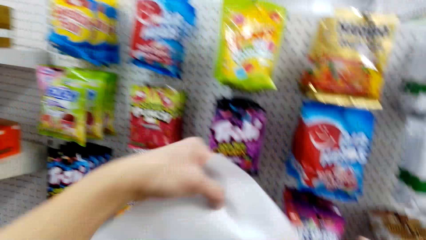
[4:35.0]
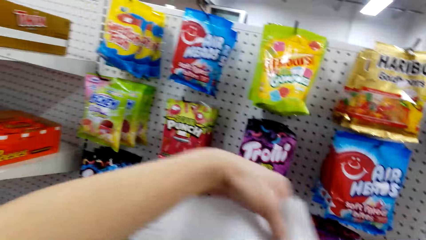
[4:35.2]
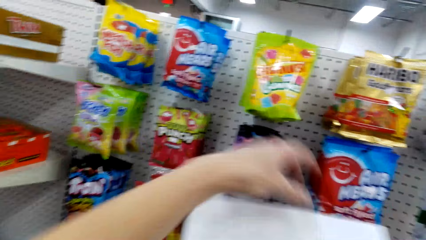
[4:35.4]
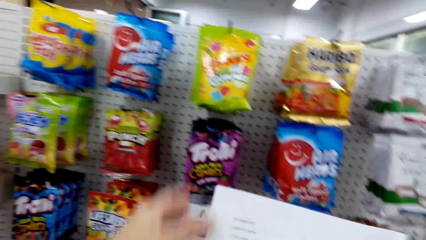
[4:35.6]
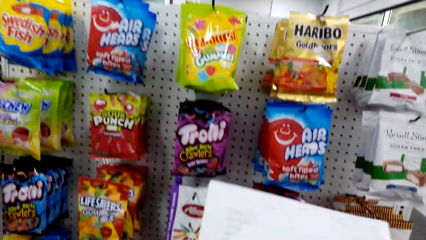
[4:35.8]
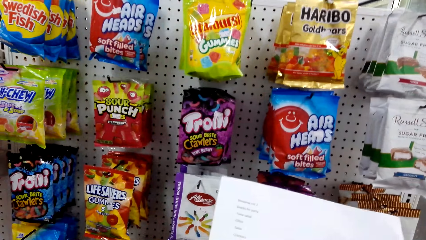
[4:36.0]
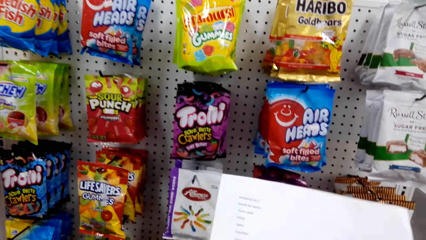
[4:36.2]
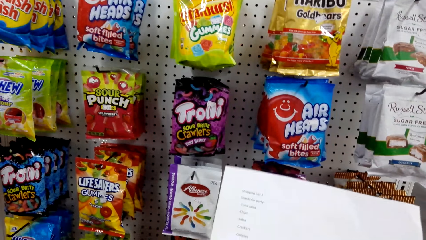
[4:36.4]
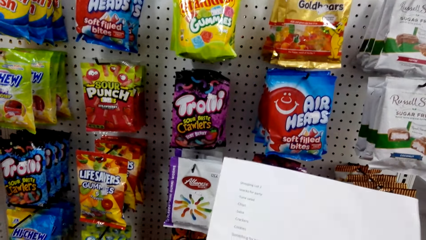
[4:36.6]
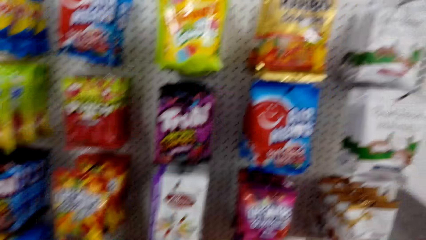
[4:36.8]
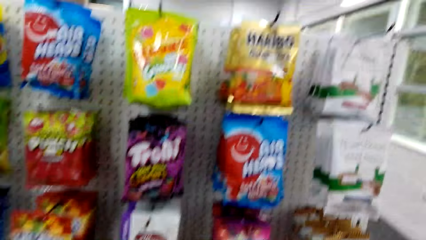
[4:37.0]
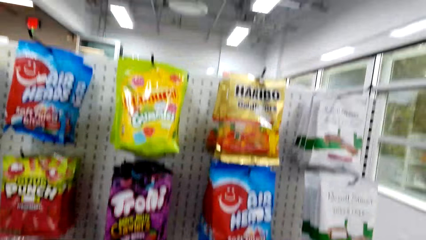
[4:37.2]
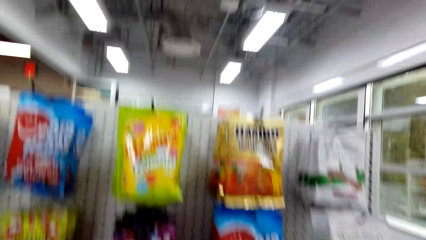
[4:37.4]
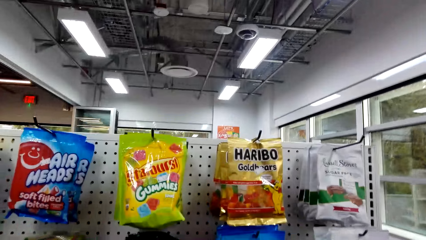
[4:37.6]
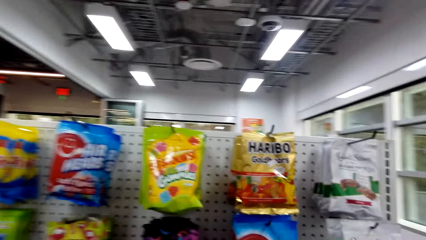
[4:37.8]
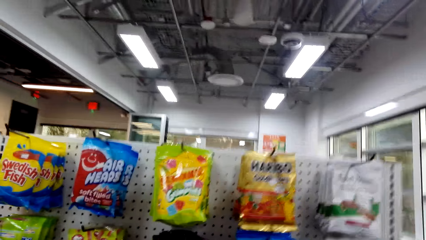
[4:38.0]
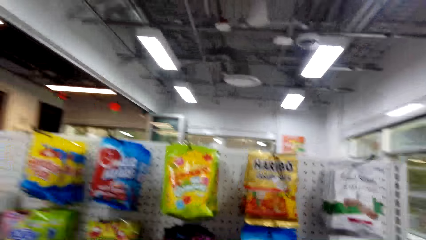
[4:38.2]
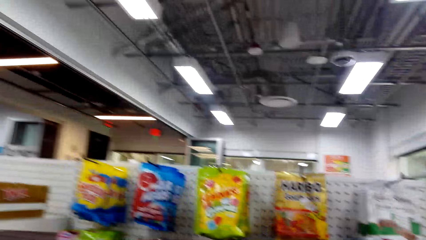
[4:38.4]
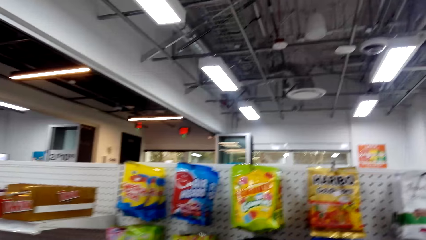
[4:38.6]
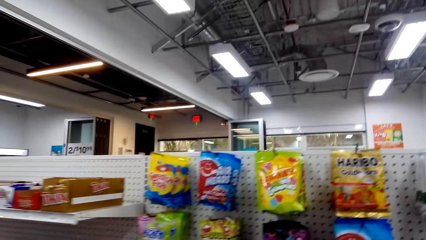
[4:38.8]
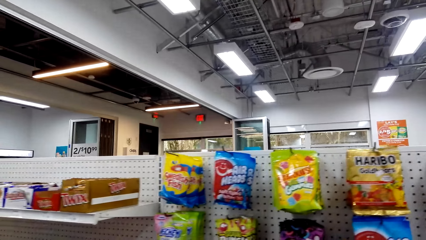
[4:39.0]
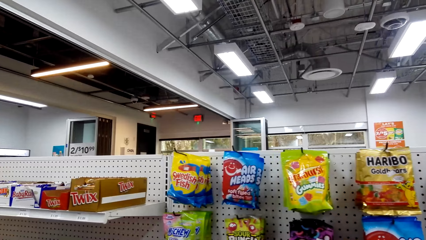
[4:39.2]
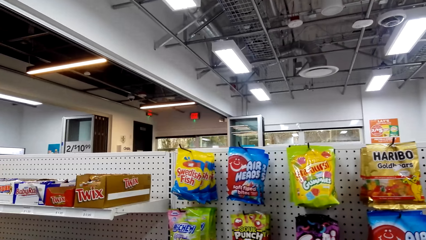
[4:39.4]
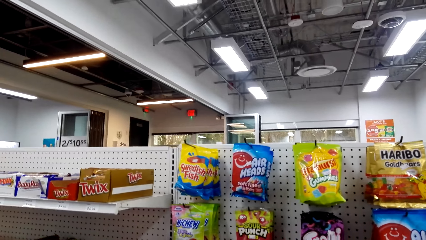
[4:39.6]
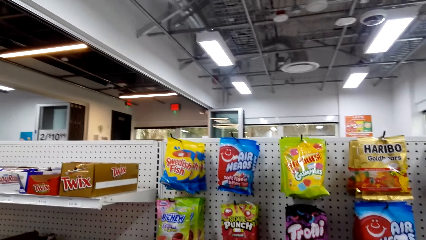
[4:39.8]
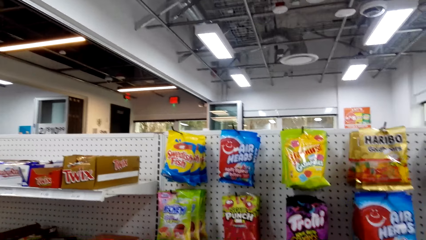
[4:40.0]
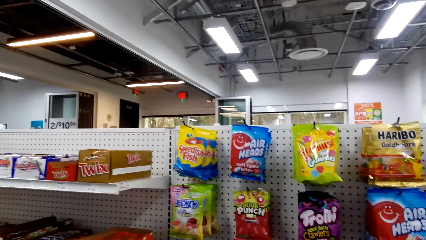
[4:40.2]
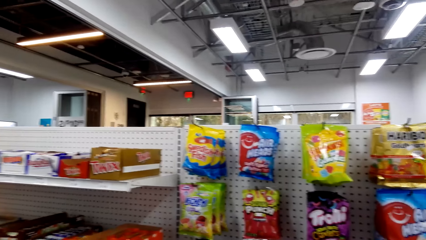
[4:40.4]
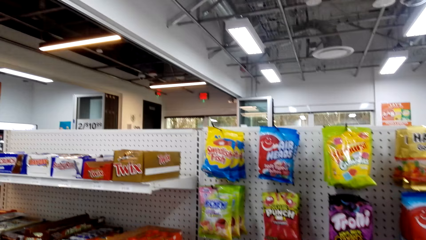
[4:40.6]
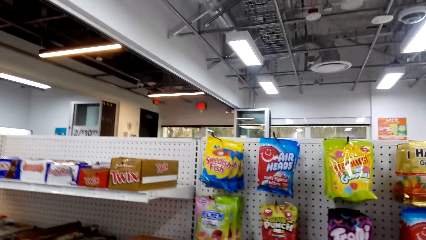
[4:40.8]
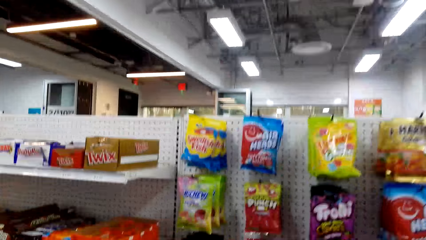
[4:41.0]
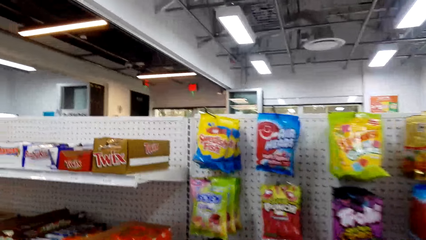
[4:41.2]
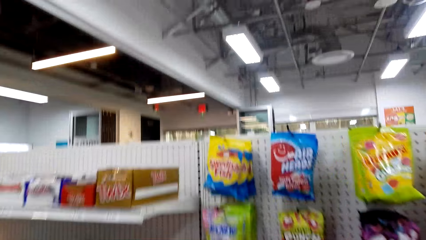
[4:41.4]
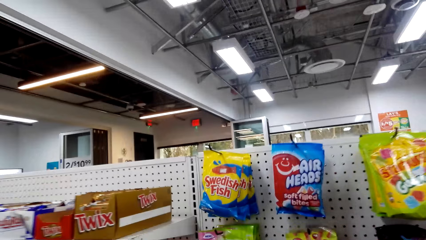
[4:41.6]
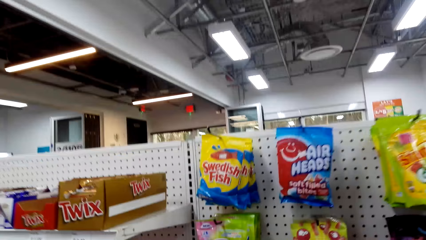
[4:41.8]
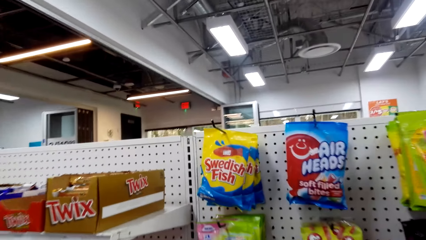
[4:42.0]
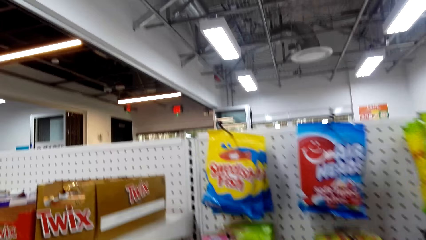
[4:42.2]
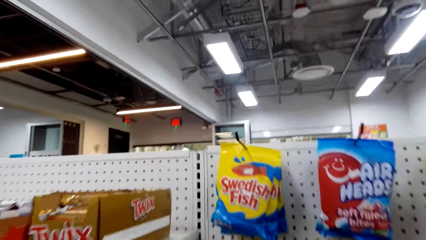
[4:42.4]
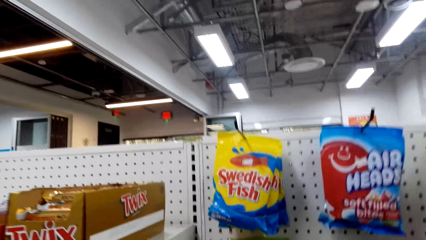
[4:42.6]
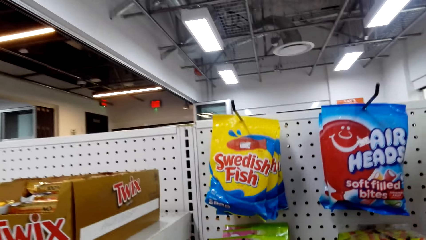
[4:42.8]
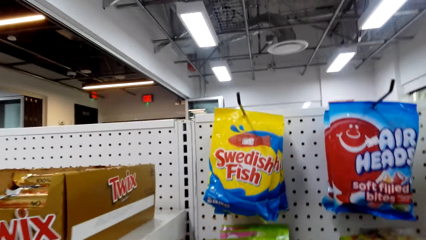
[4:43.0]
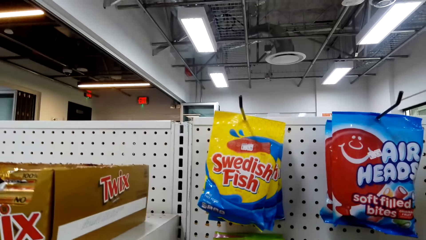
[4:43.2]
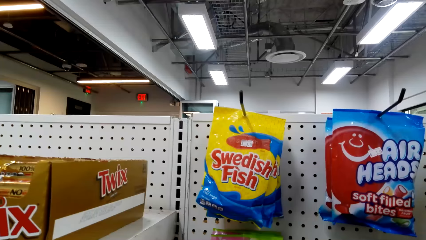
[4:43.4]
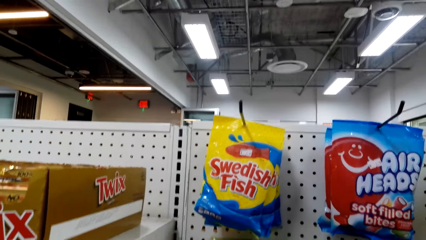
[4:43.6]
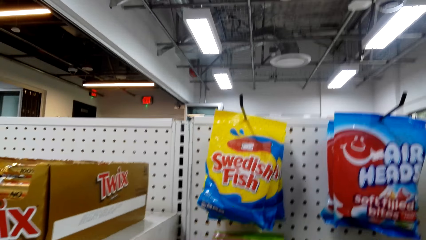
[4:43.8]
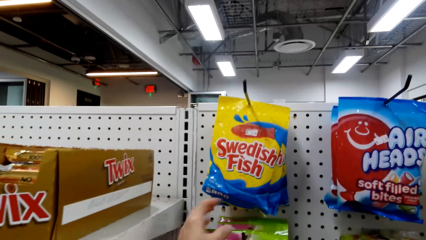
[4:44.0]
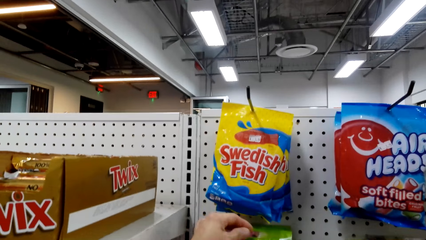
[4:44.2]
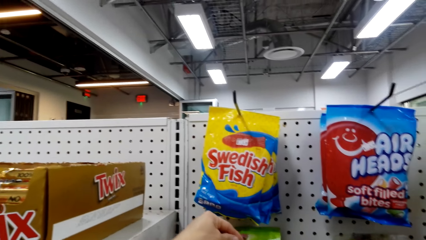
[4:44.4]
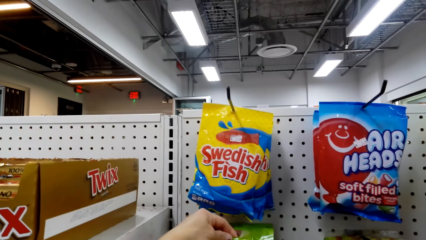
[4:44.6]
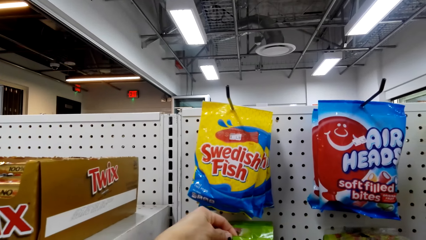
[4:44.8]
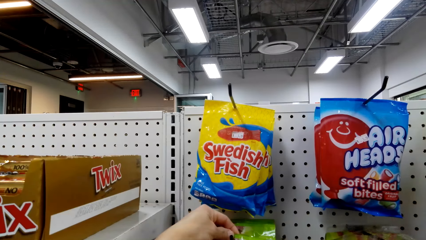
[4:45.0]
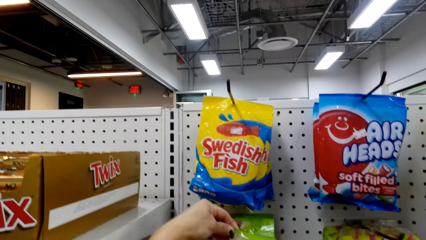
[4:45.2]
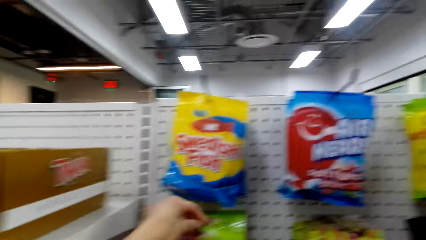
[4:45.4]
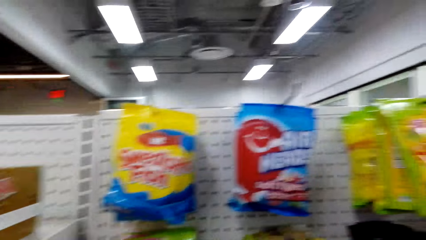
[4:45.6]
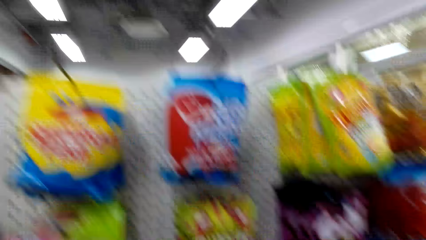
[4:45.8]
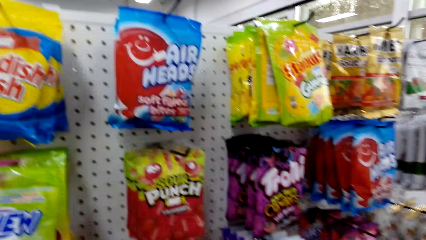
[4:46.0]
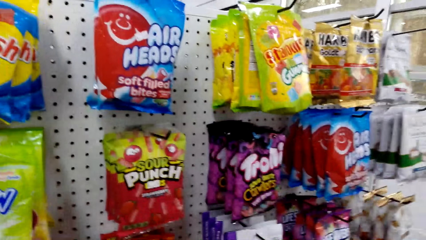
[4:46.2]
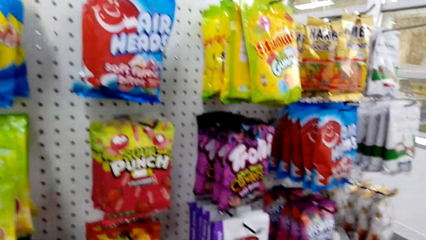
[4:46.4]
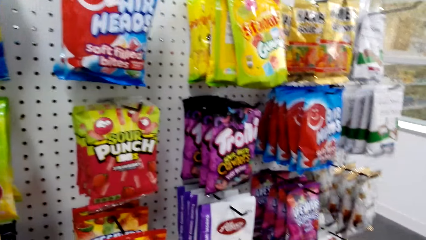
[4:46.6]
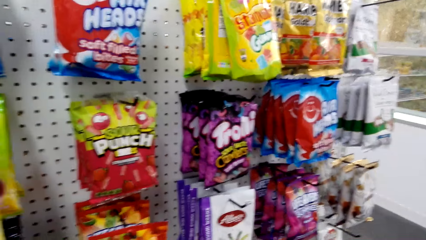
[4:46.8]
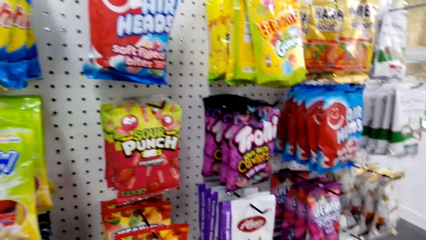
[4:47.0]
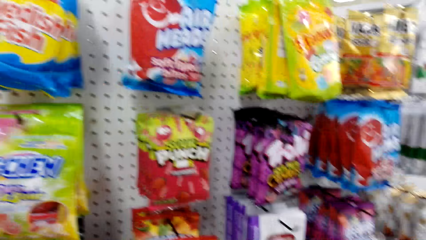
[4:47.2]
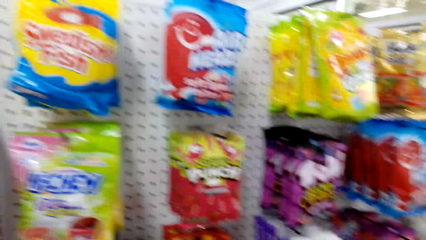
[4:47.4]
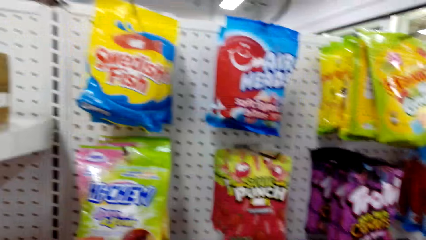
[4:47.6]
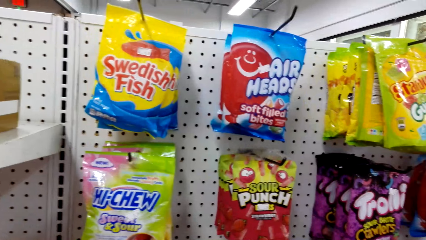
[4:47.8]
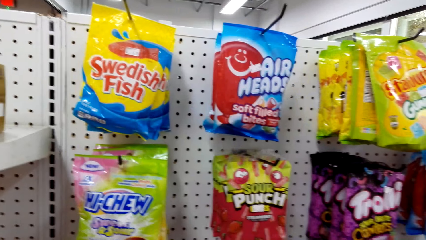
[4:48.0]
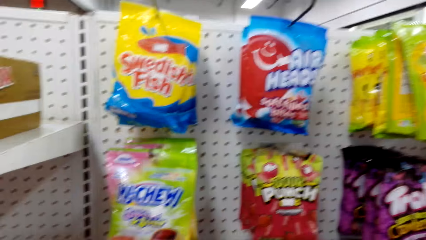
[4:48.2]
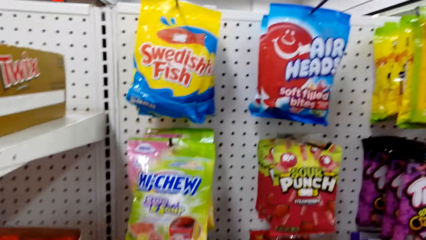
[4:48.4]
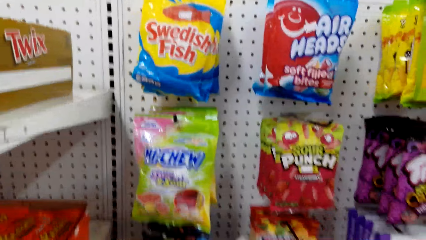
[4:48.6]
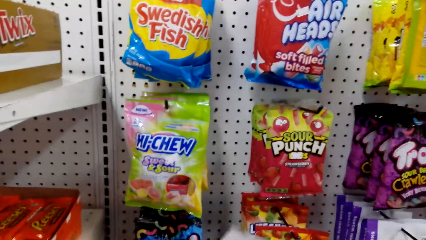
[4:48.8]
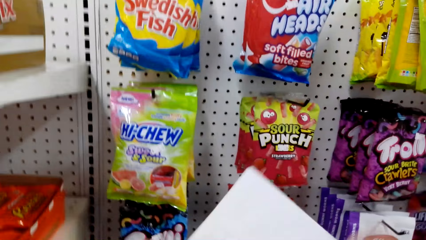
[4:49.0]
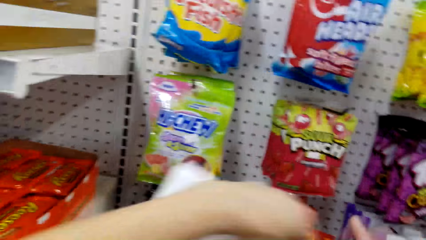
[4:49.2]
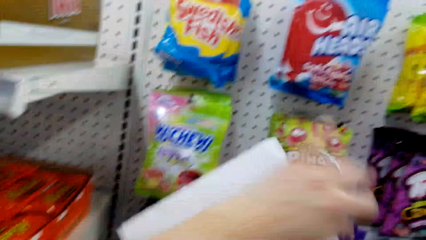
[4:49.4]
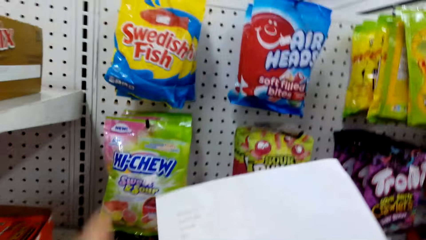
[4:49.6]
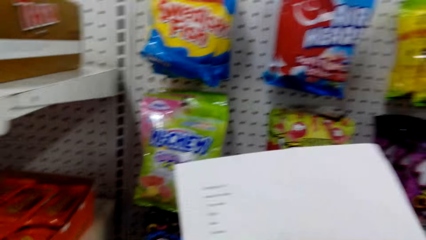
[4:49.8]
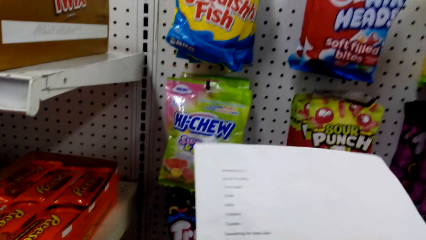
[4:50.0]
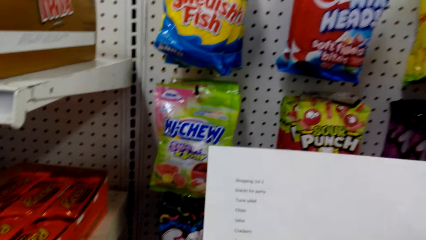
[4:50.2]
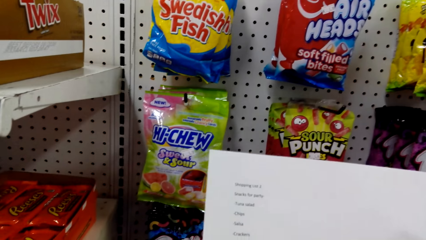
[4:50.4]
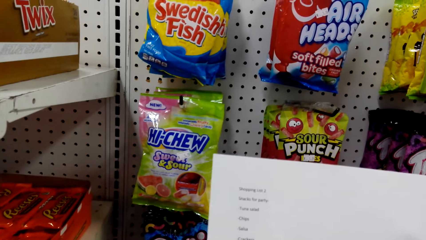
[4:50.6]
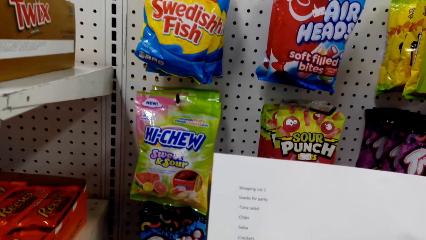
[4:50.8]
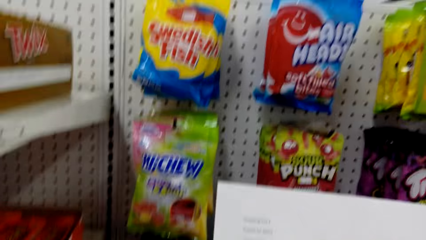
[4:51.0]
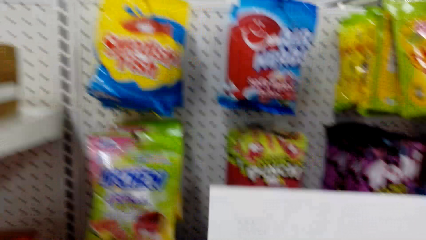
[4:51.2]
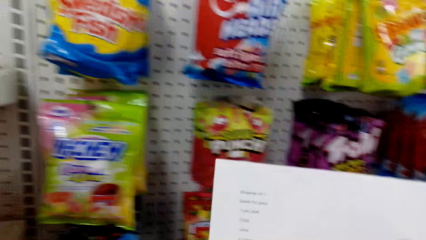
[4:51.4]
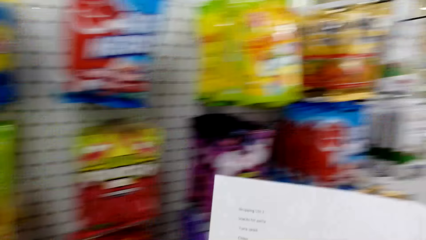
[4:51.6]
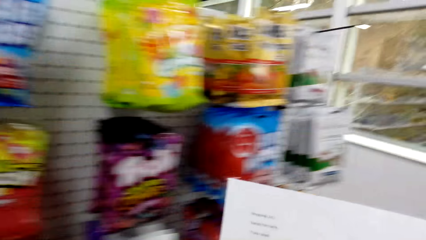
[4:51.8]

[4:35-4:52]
The camera wearer looks at the record list. They converse with a woman. They look around the supermarket. They converse with the woman. They hold the record paper.
